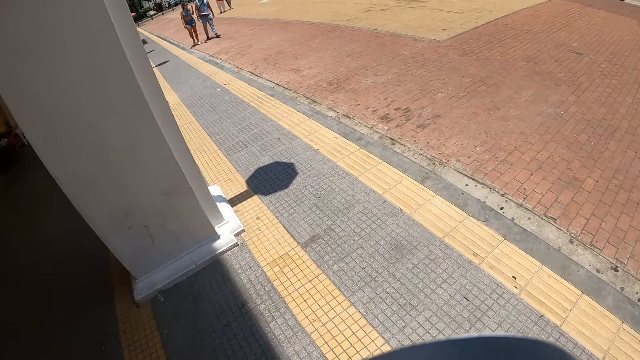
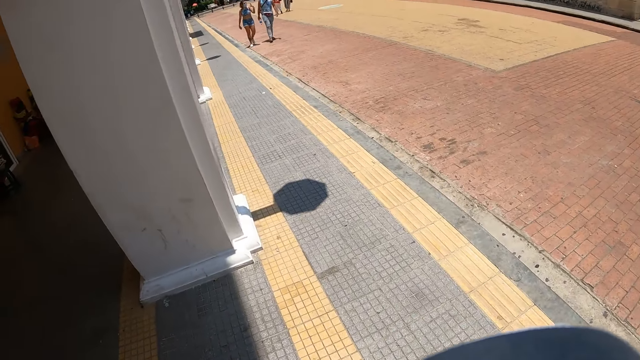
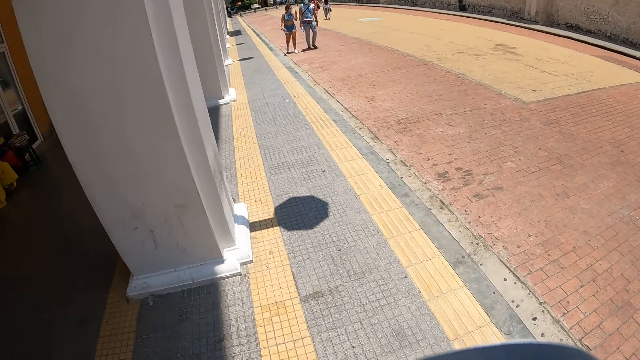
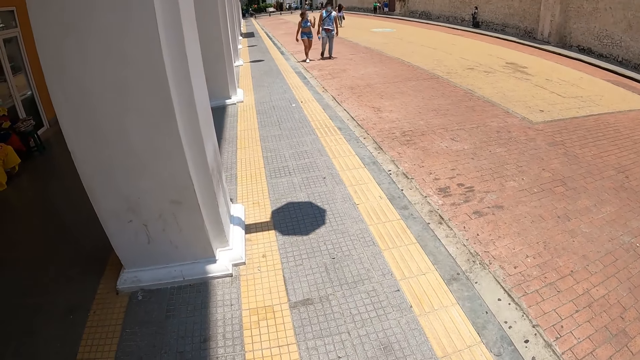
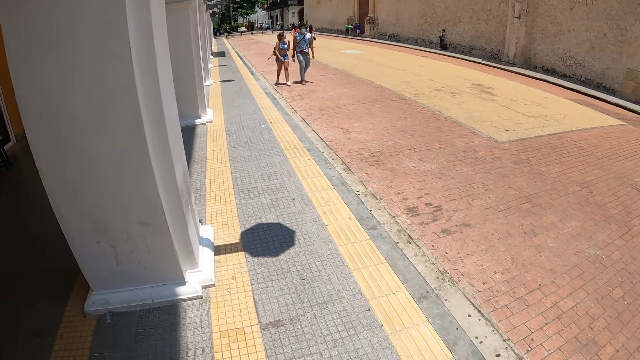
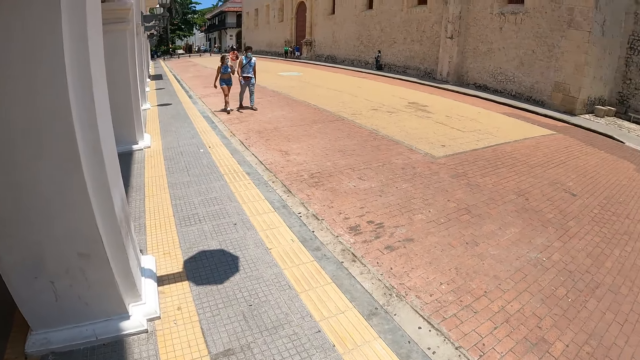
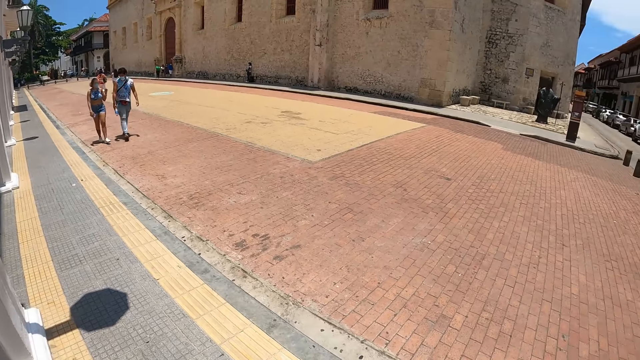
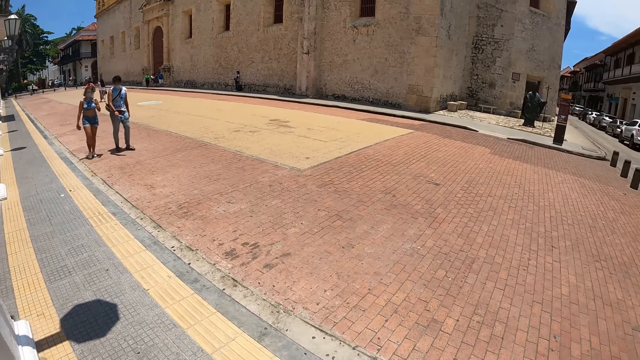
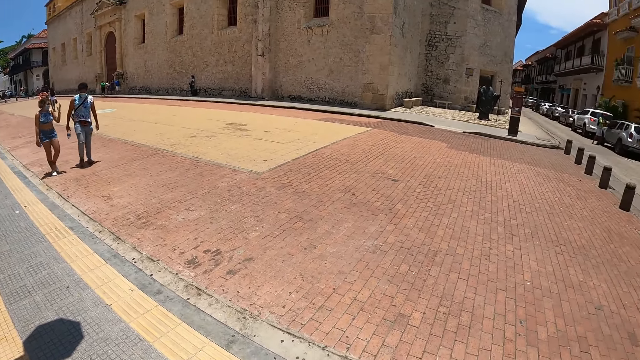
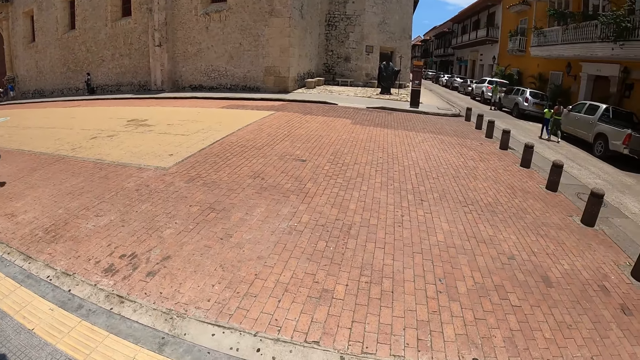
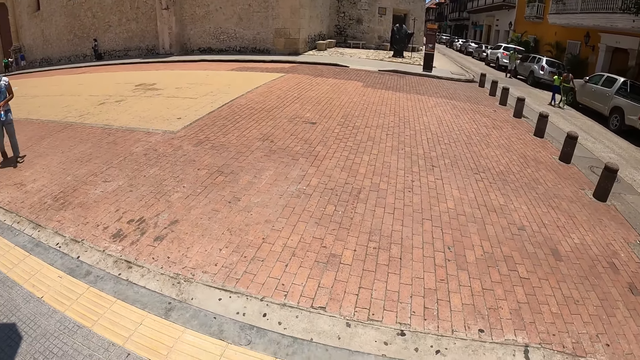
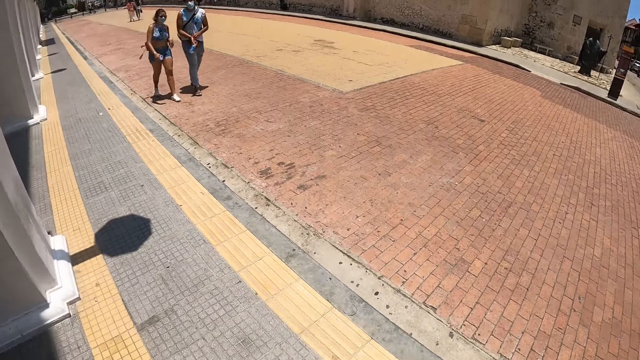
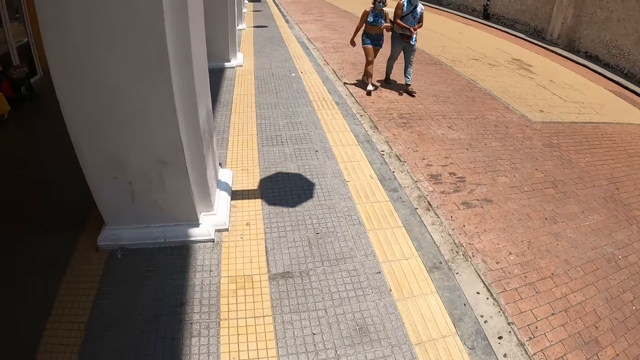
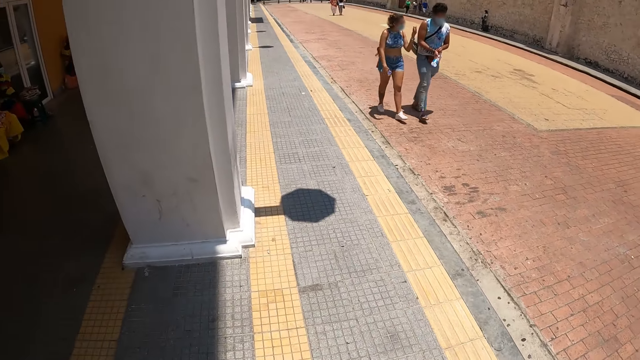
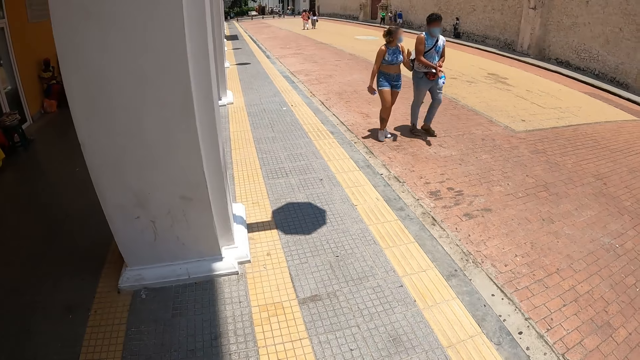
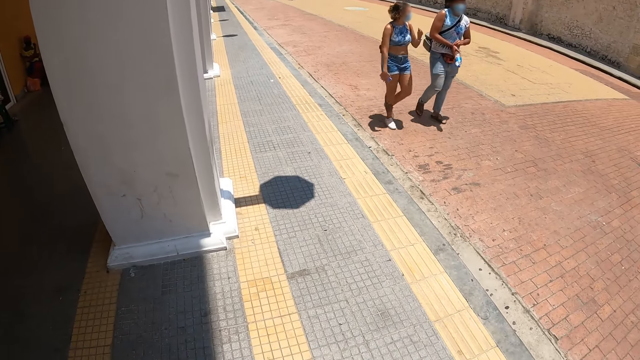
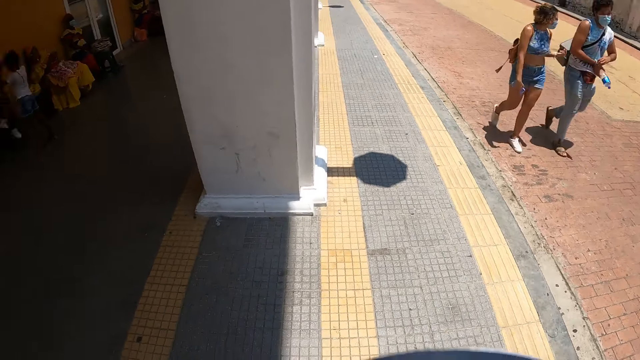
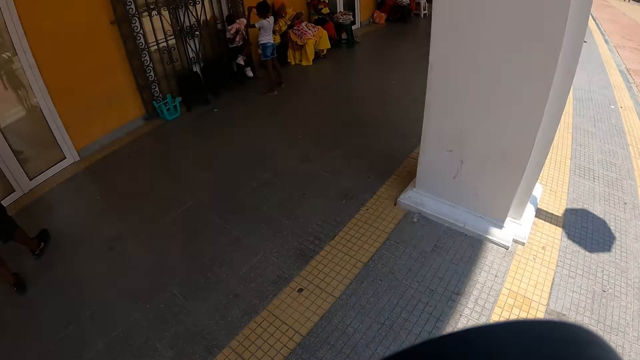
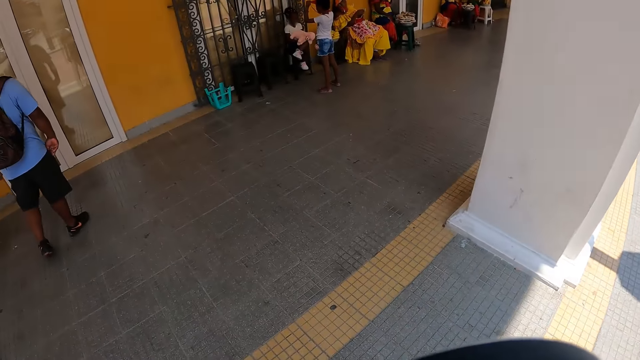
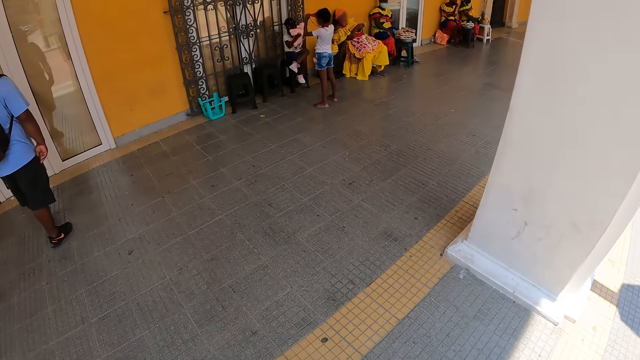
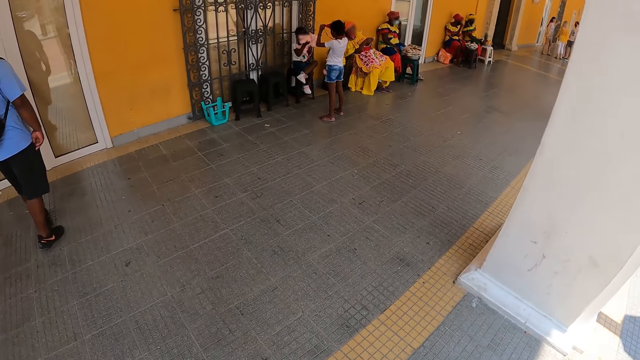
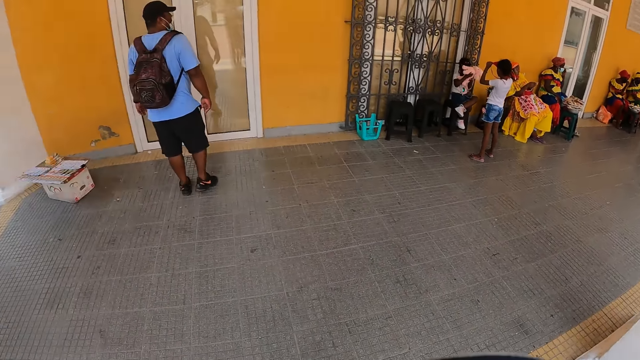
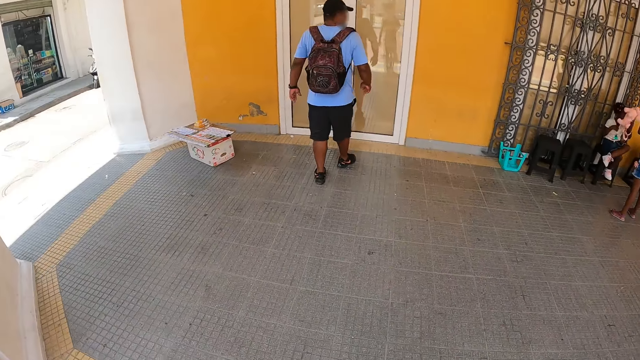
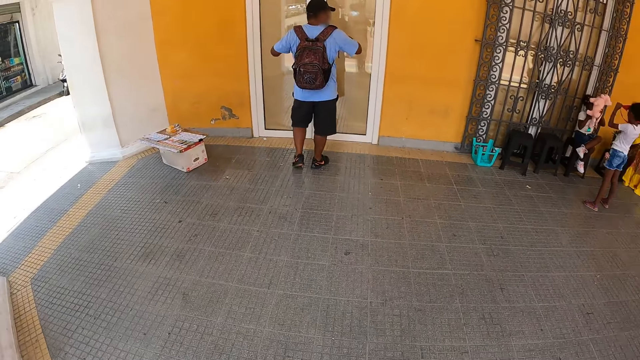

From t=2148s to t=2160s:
The camera wearer looks around. They turn around the walkway.

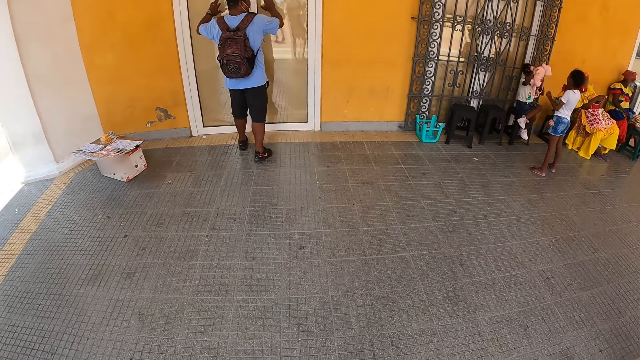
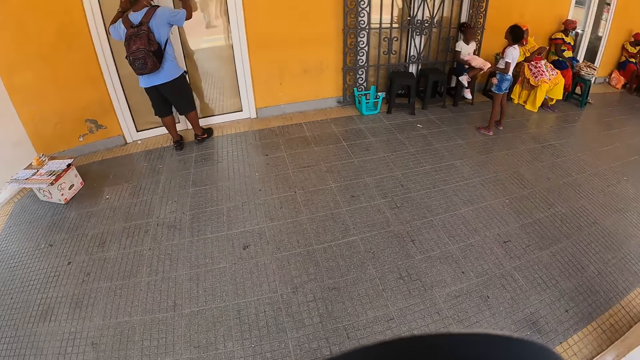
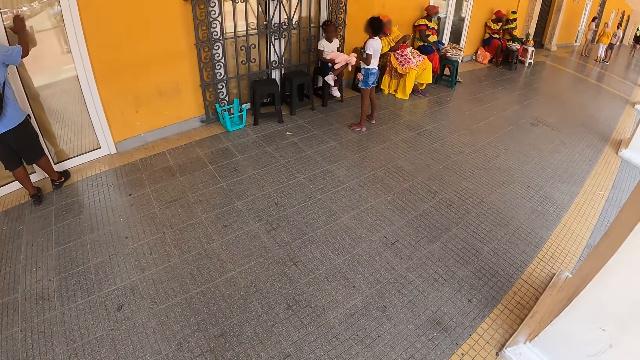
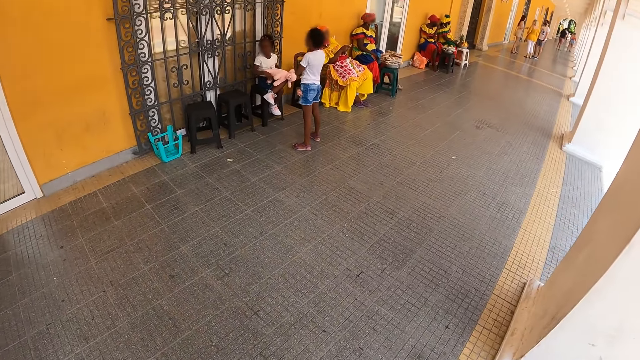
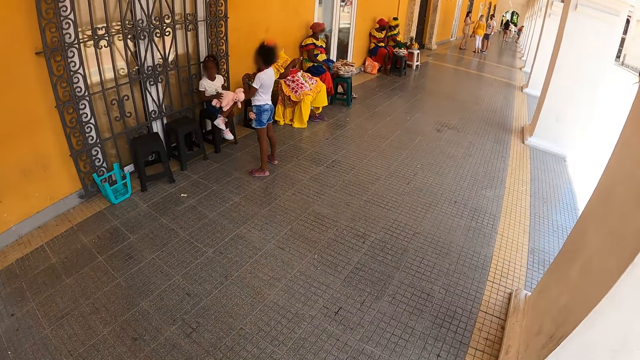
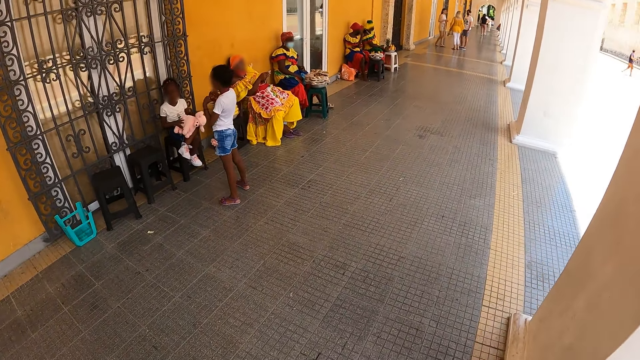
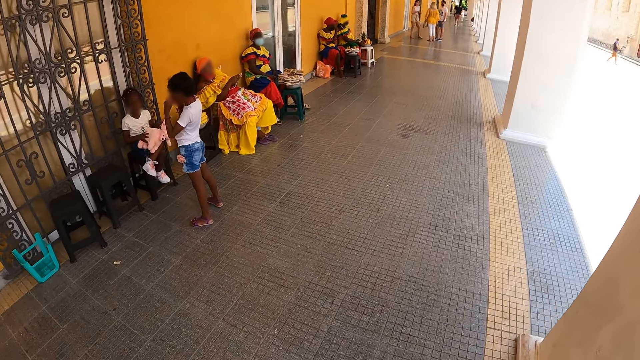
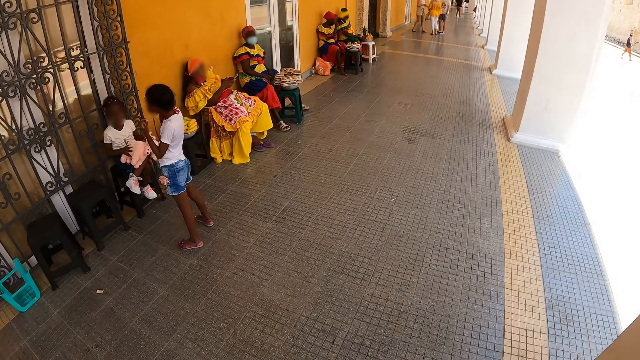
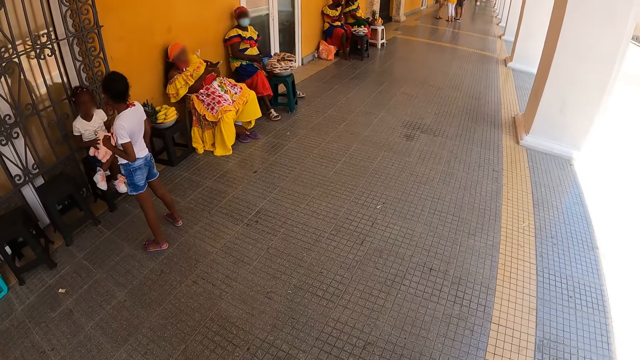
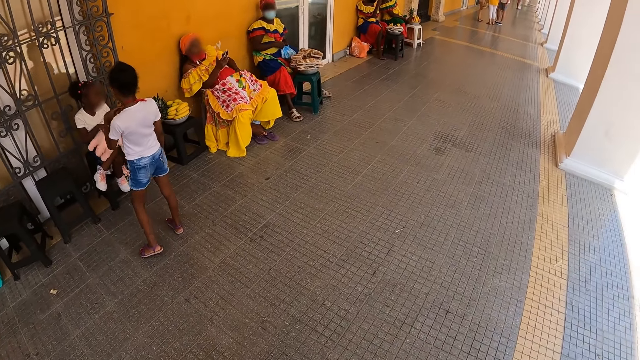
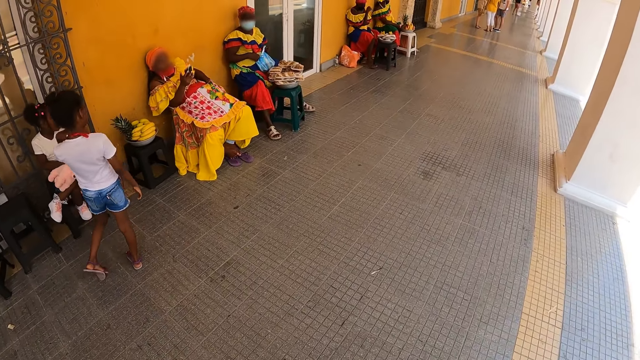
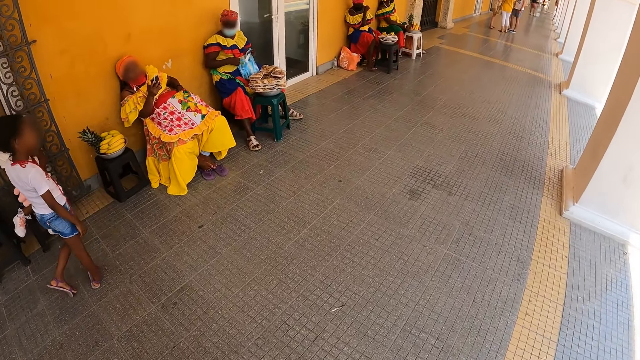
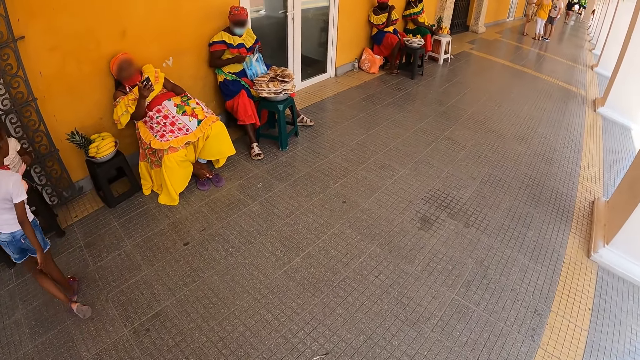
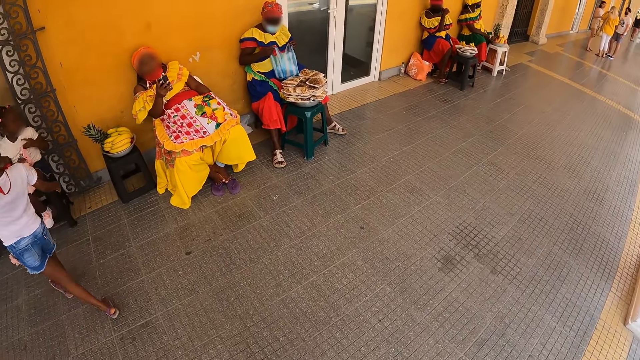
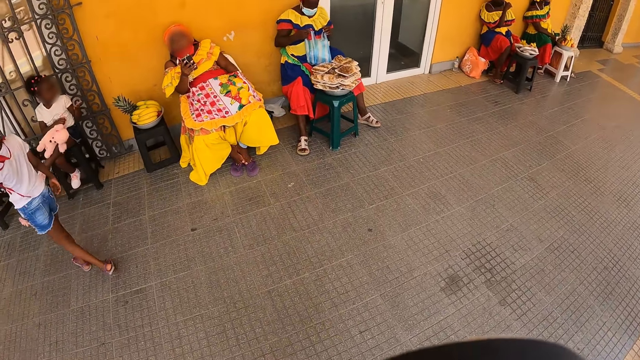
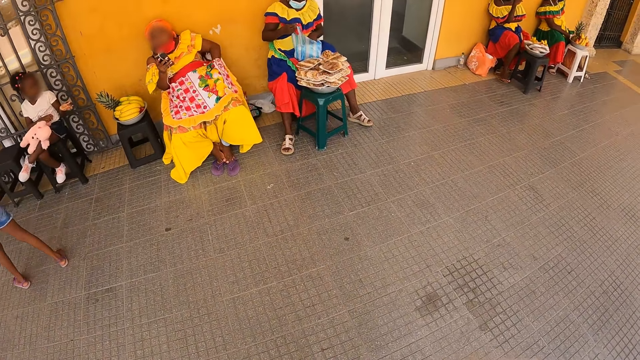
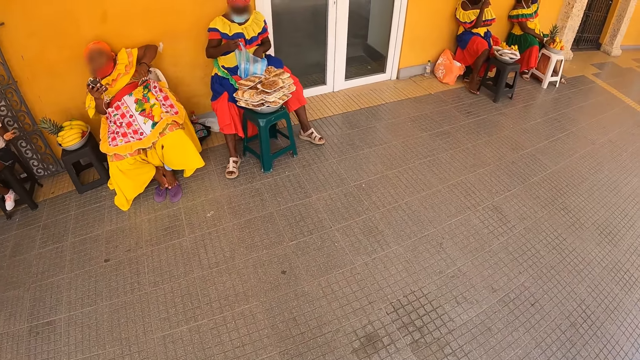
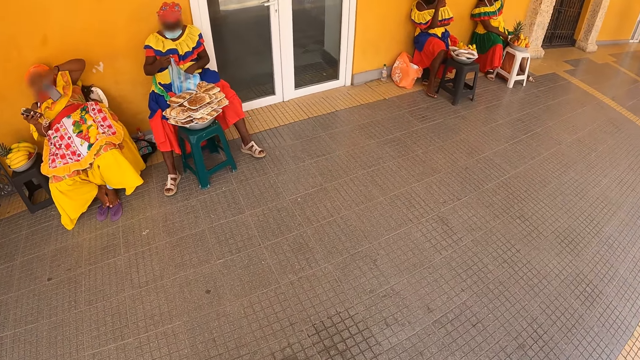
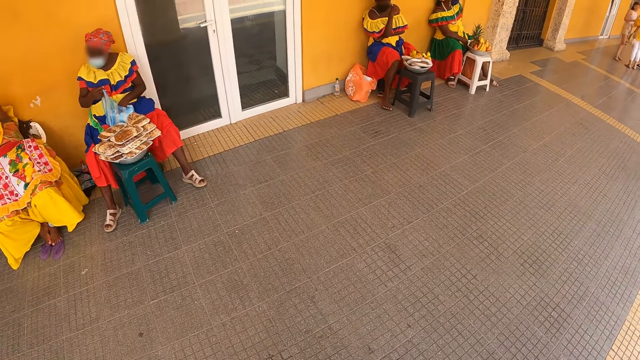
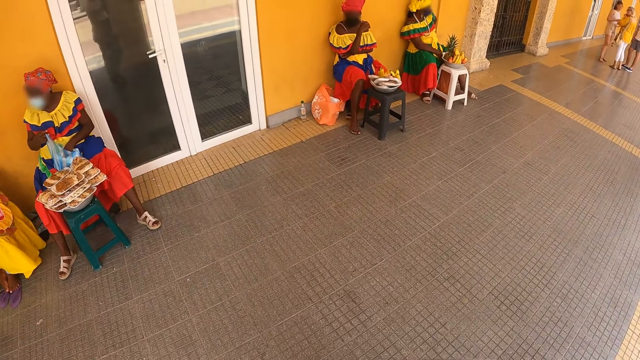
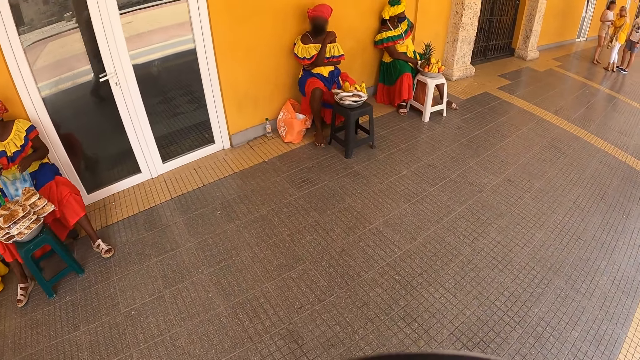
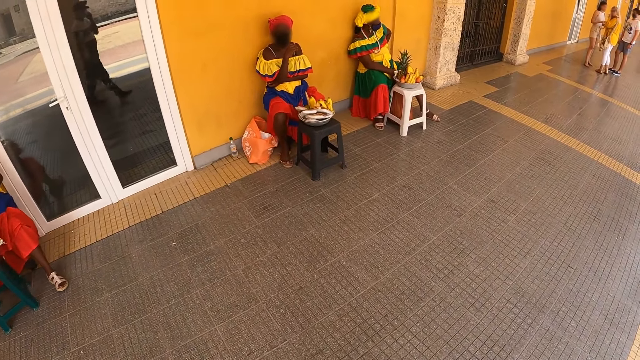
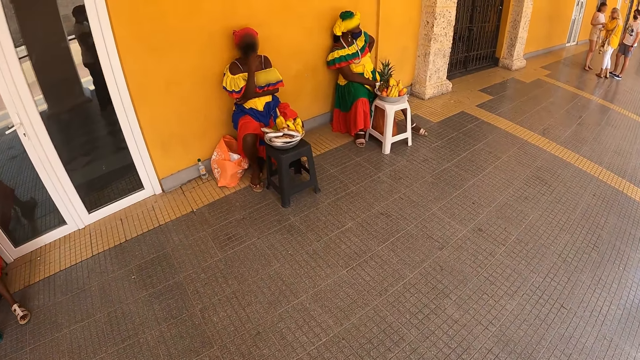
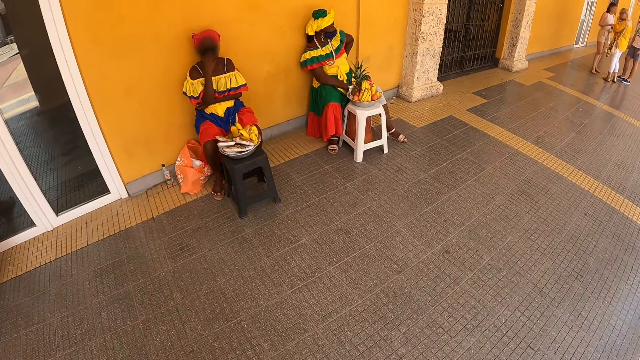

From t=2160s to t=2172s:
The camera wearer walks around. They walk along the building.
